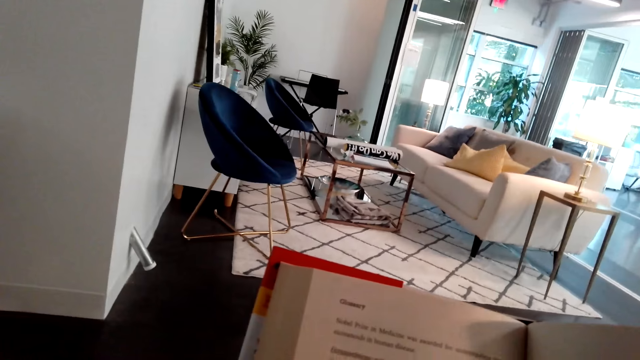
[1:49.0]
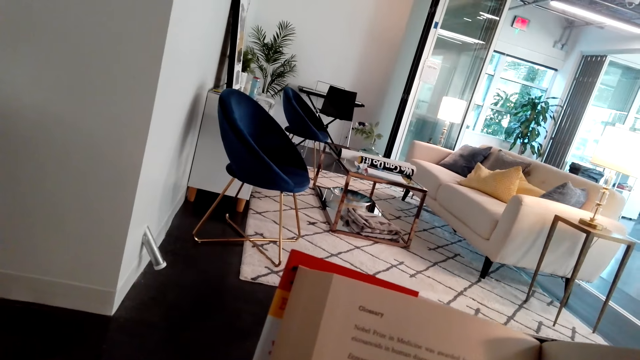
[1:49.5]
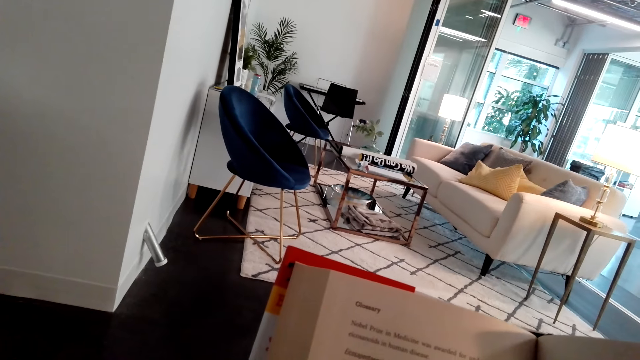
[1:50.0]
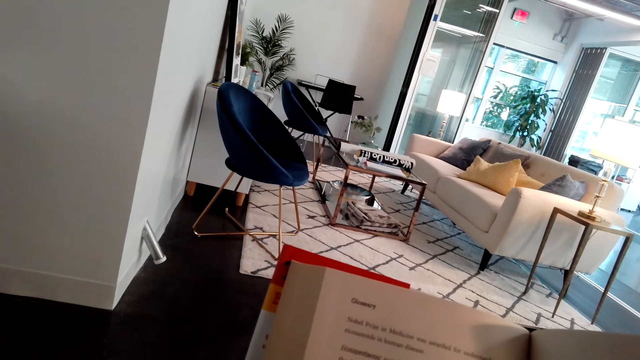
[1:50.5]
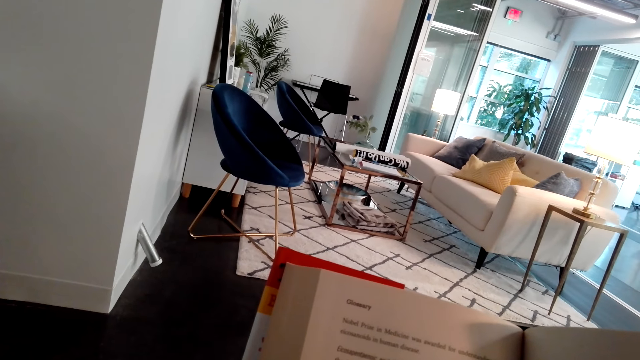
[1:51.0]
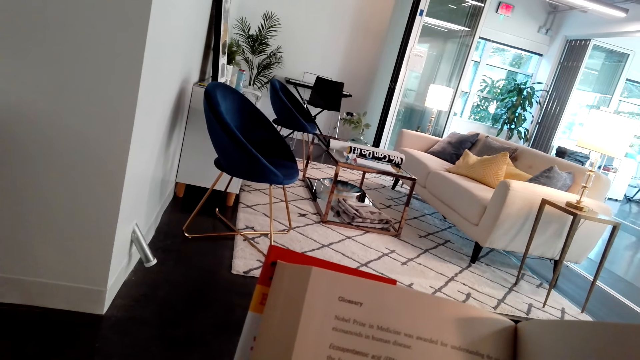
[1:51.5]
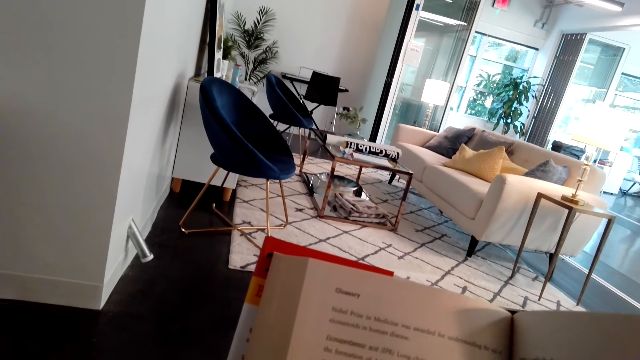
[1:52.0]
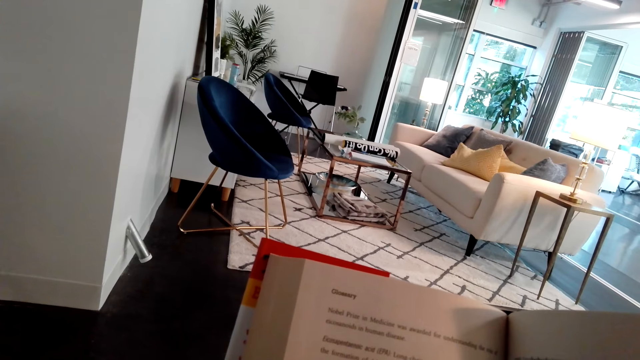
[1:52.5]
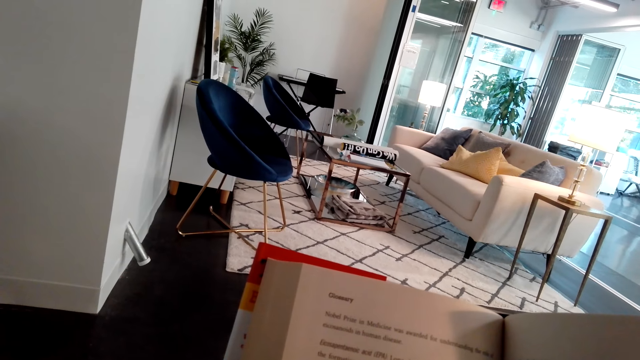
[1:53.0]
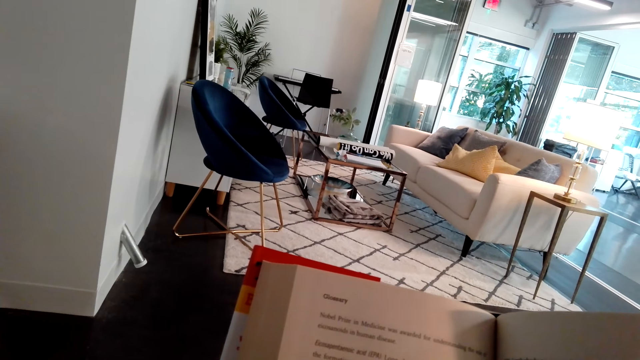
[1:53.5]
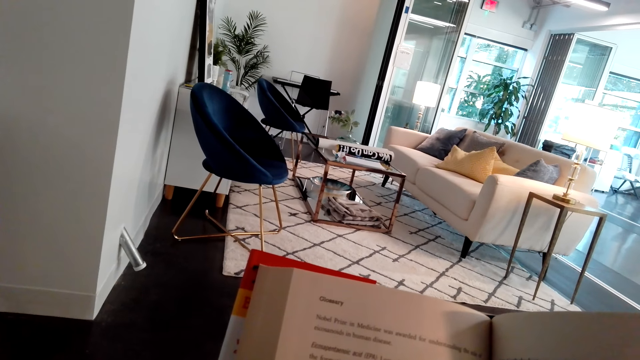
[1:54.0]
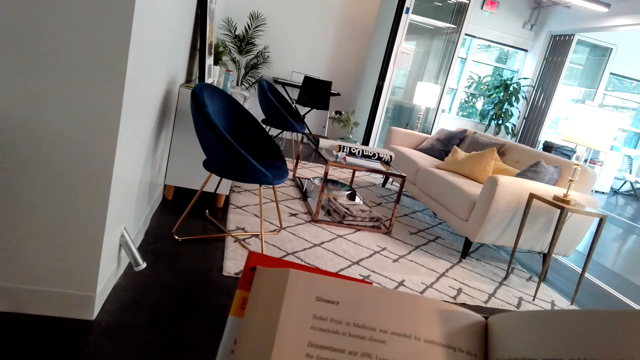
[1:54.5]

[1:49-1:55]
The camera wearer reads the book.

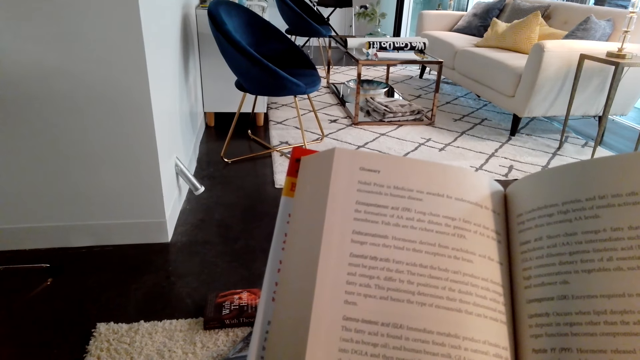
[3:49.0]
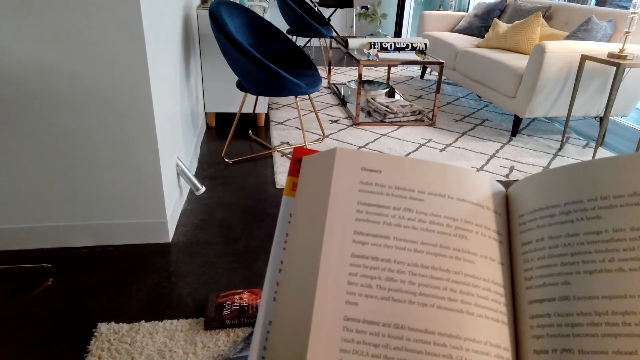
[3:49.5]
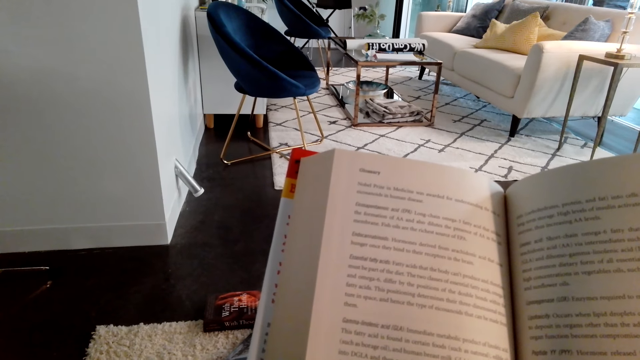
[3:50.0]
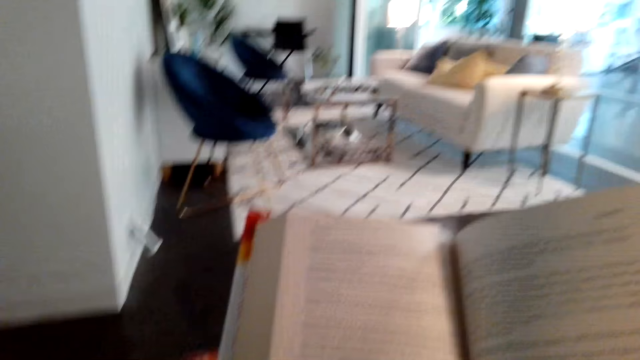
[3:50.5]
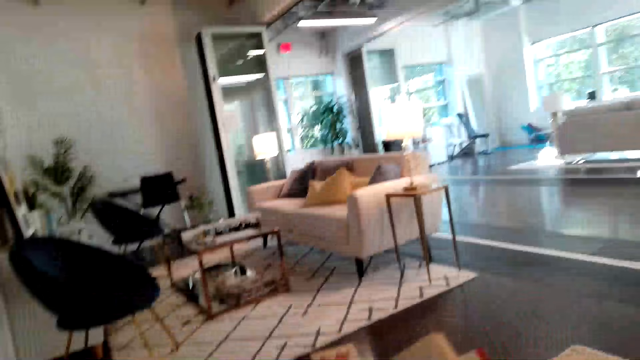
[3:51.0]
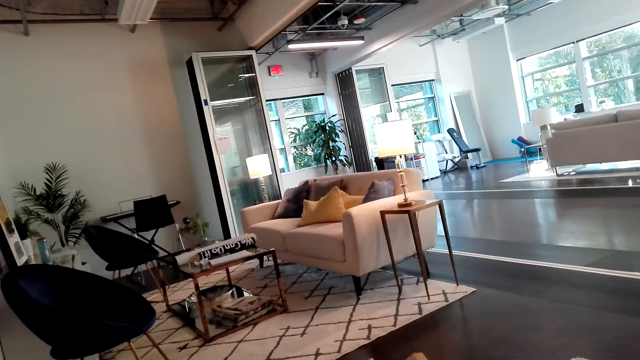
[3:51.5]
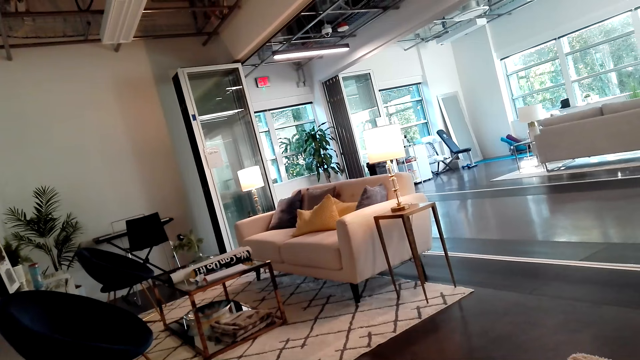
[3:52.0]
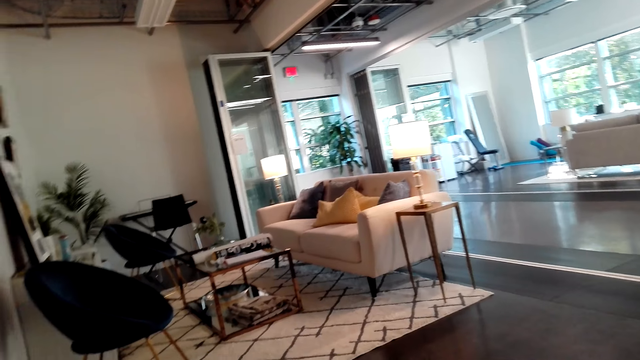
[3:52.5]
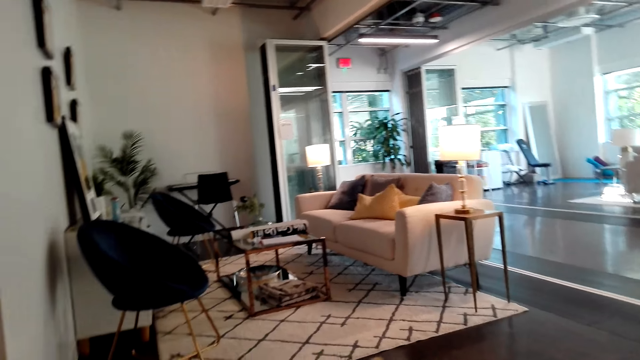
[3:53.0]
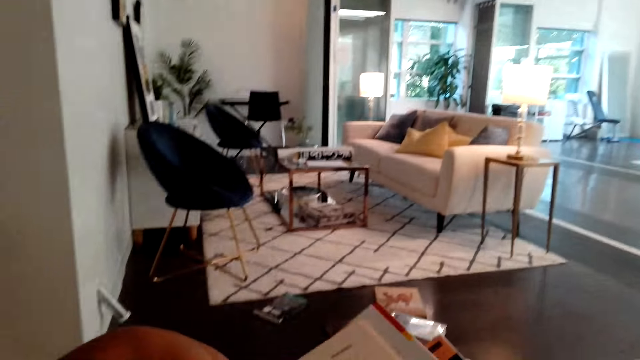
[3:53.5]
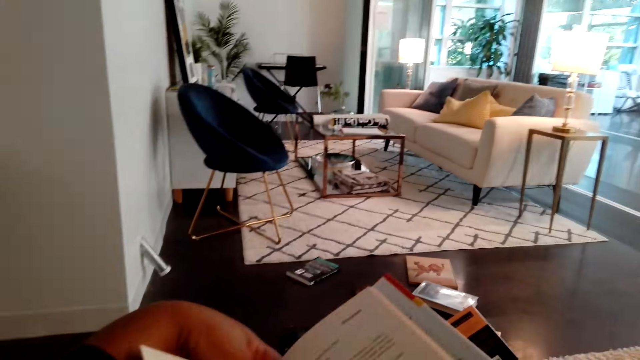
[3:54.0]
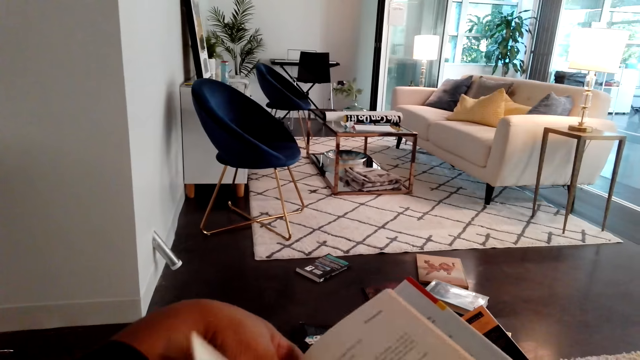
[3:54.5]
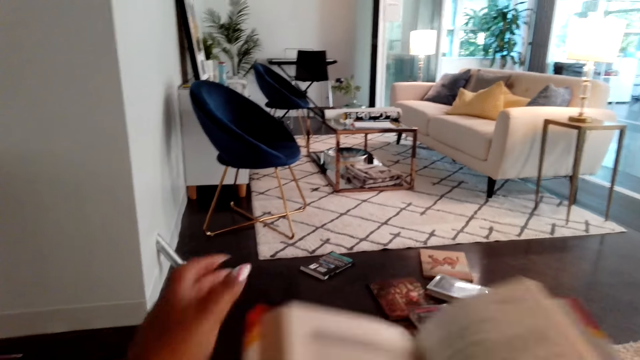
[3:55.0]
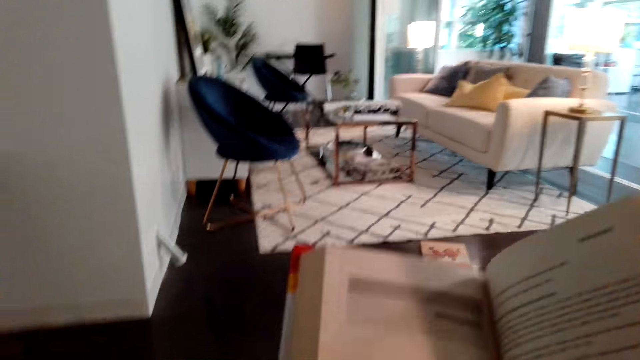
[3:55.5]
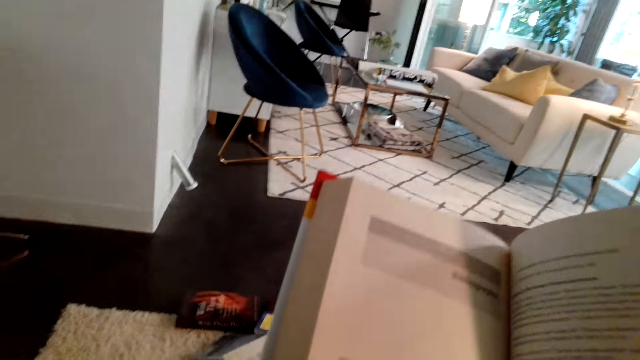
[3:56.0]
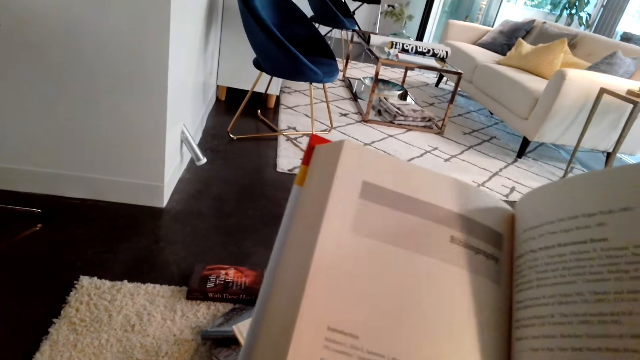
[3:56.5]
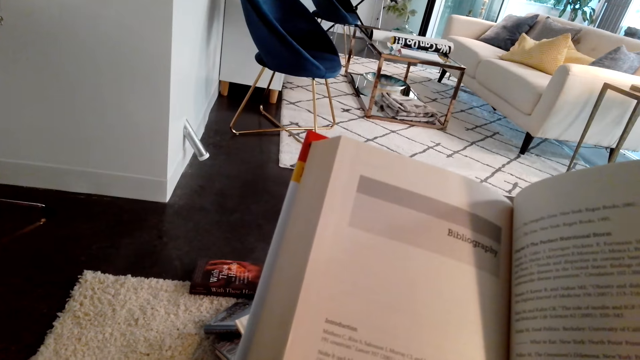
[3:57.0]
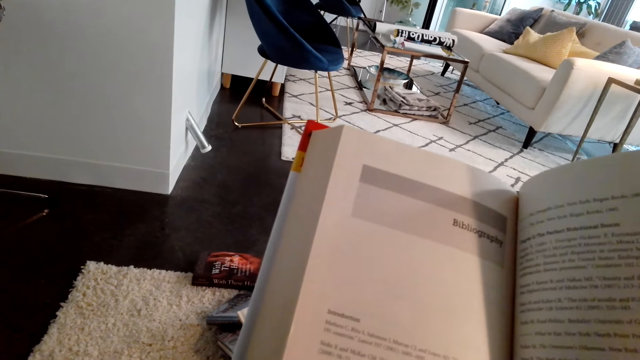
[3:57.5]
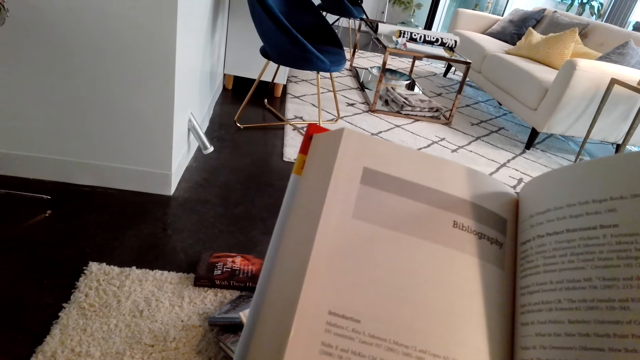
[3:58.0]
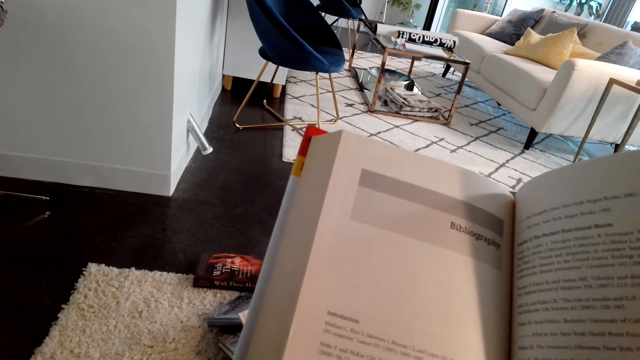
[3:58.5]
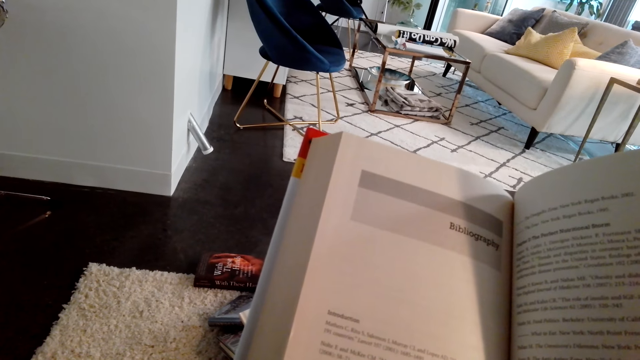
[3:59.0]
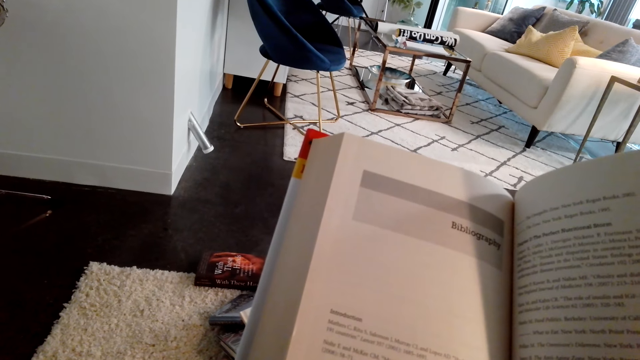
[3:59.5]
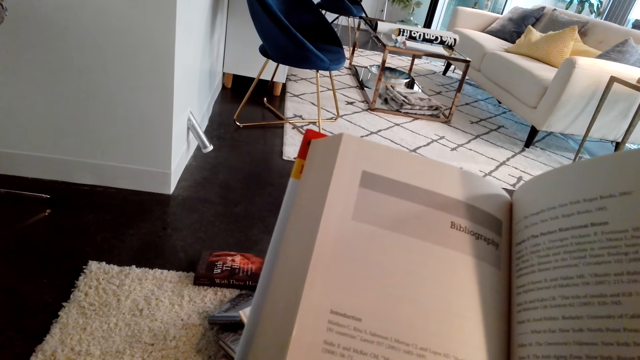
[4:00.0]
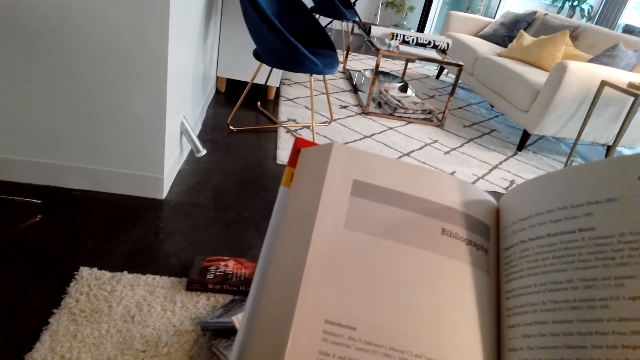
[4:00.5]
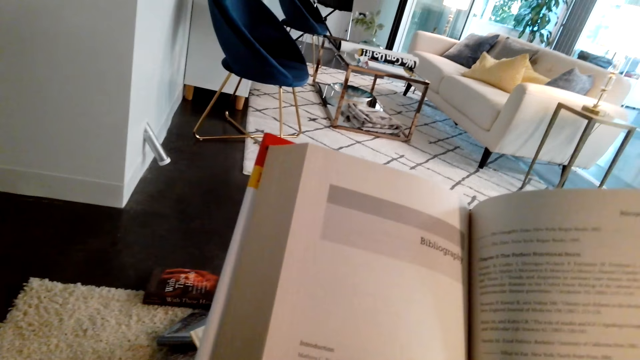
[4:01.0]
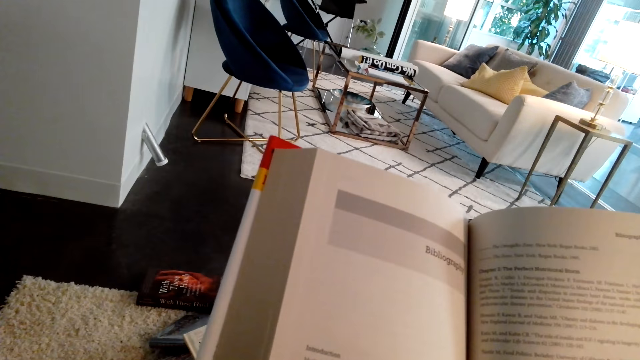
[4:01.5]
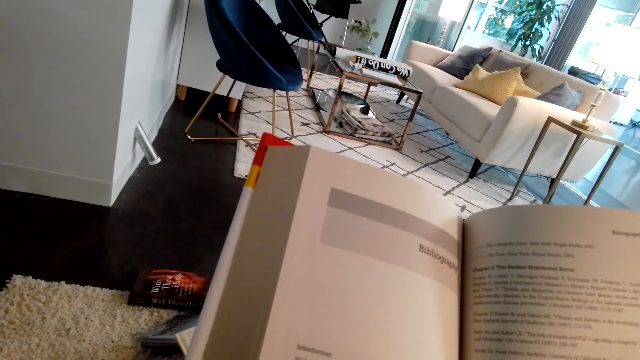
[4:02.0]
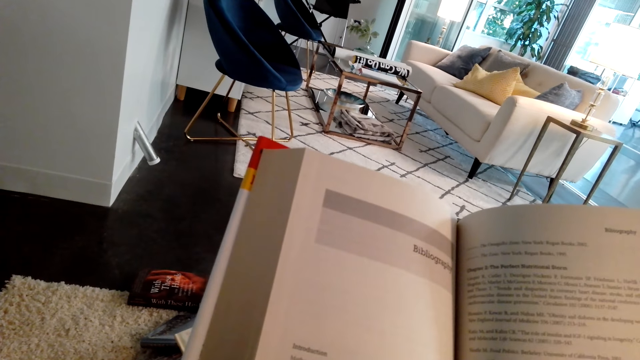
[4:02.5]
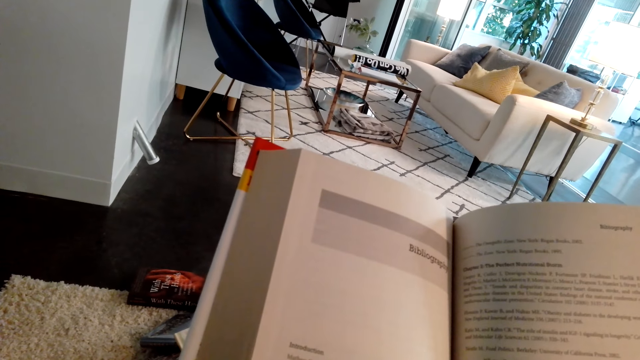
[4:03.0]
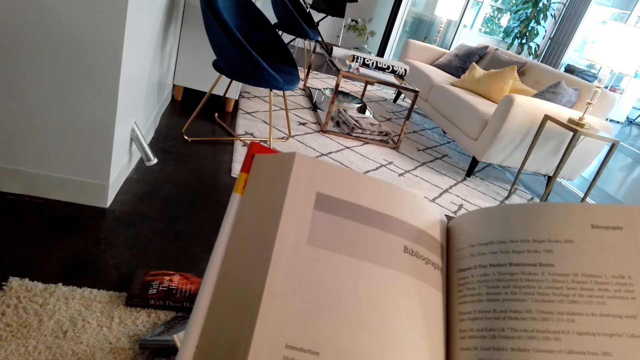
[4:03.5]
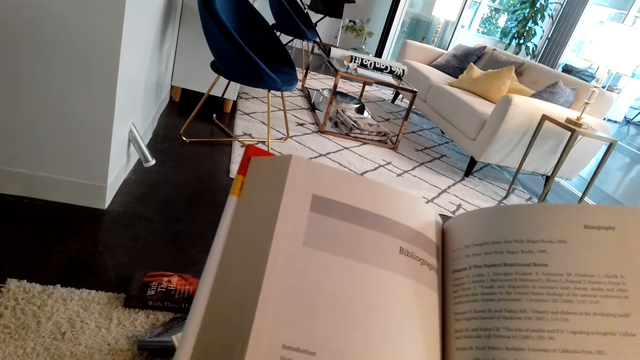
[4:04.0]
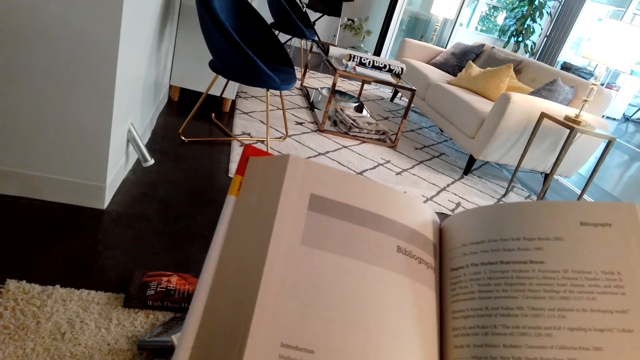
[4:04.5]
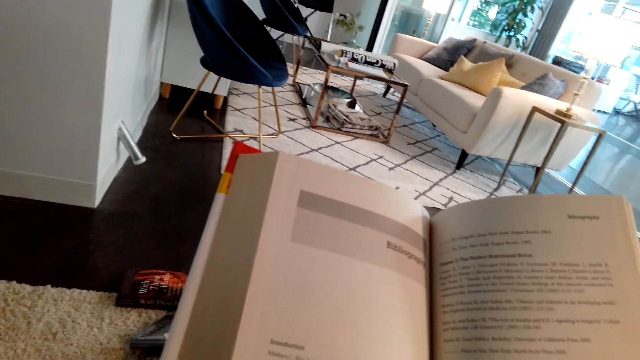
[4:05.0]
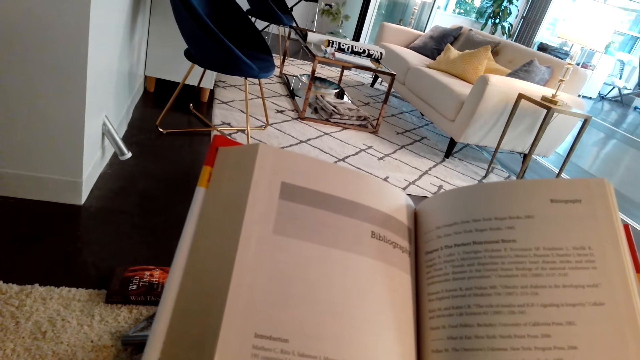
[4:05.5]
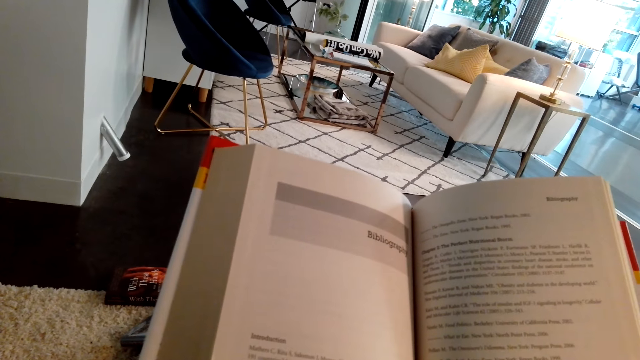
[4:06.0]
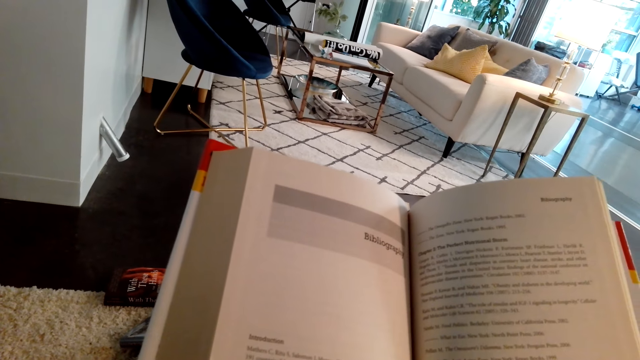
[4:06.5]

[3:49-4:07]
The camera wearer looks around the room. They hold a page on the book with the left hand. They open the next page of the book. They hold the book. They read the book.
